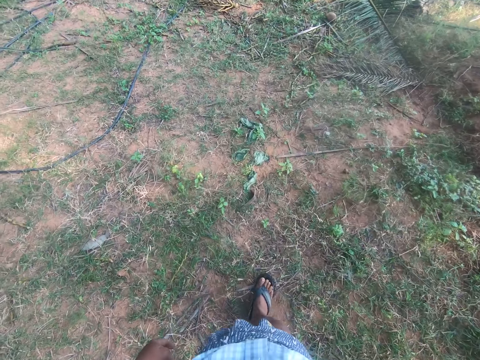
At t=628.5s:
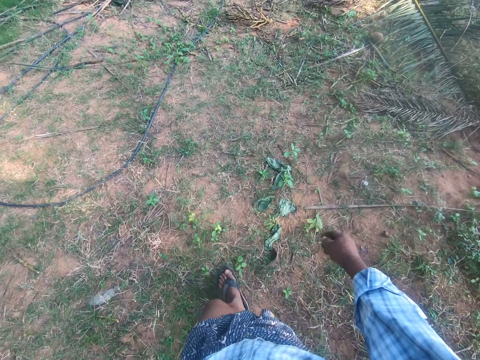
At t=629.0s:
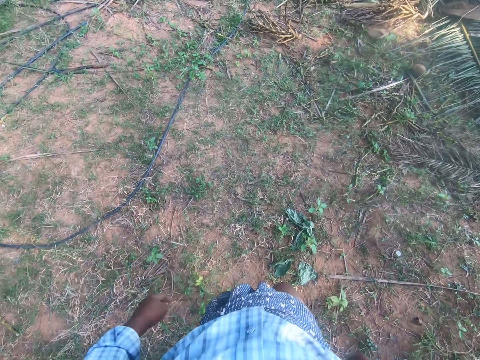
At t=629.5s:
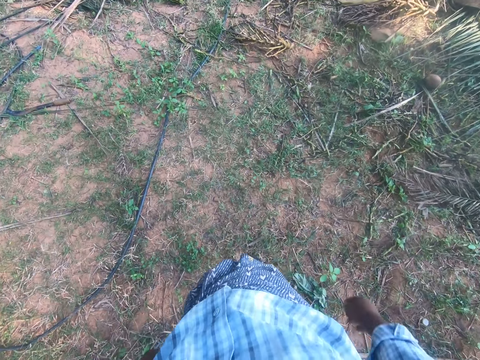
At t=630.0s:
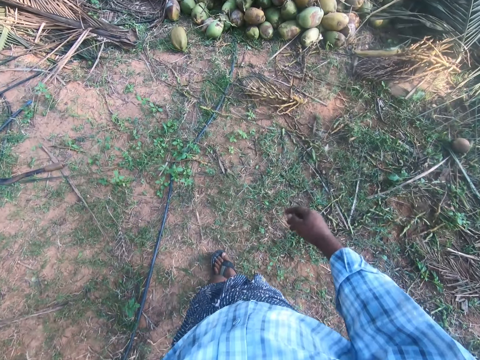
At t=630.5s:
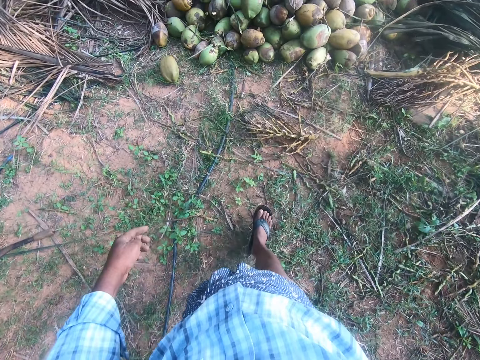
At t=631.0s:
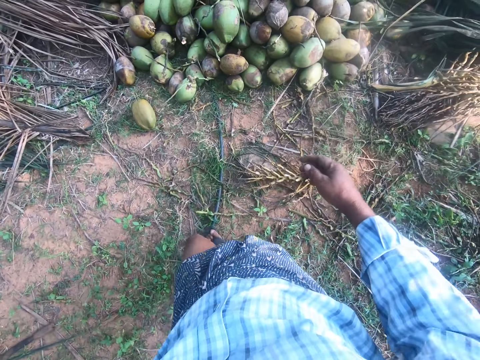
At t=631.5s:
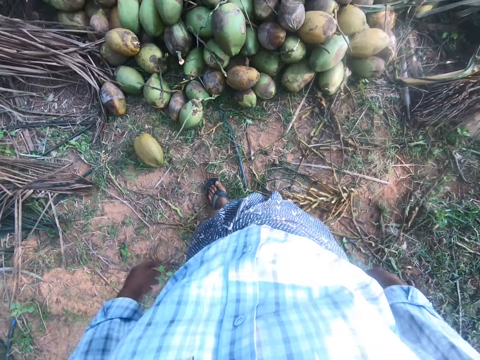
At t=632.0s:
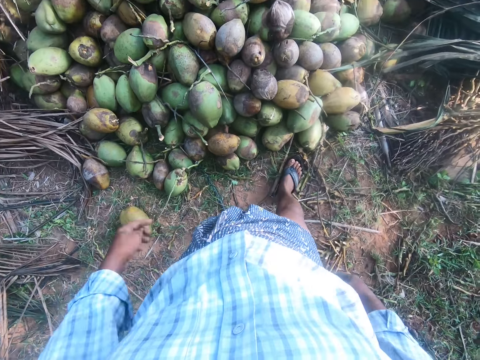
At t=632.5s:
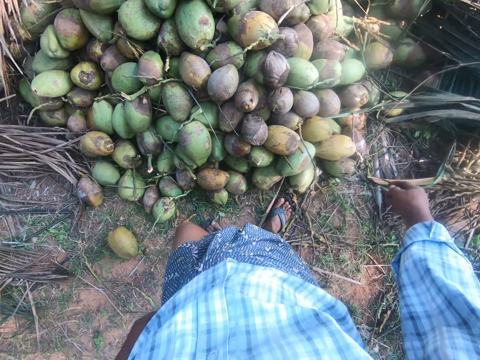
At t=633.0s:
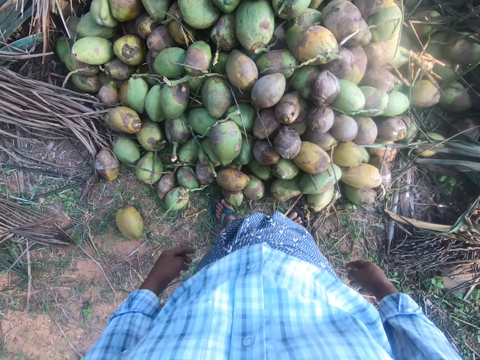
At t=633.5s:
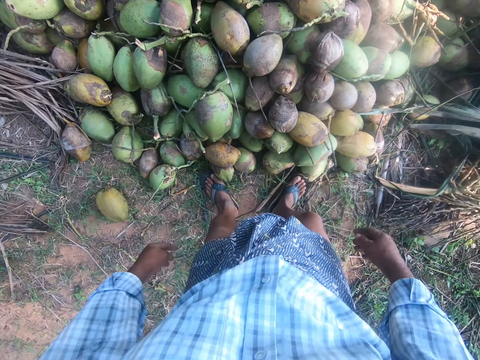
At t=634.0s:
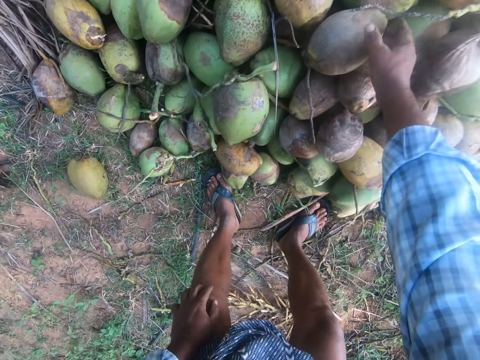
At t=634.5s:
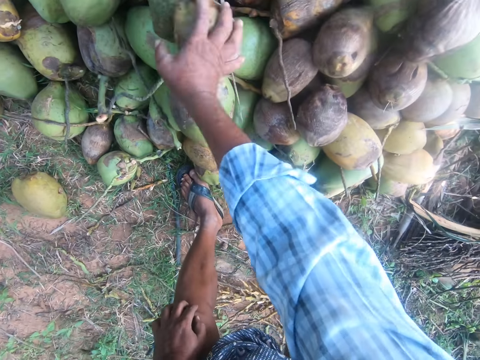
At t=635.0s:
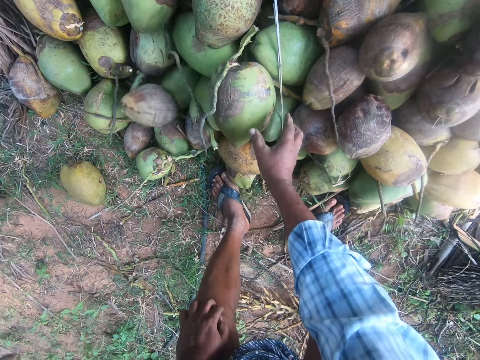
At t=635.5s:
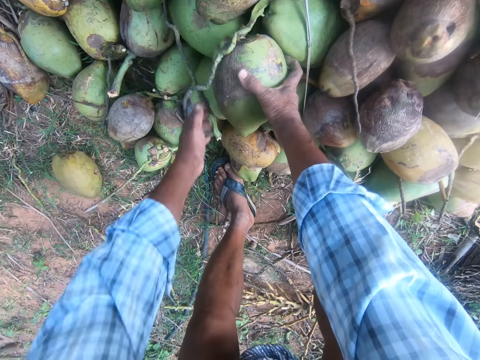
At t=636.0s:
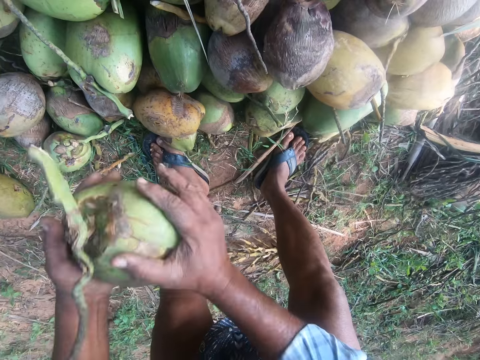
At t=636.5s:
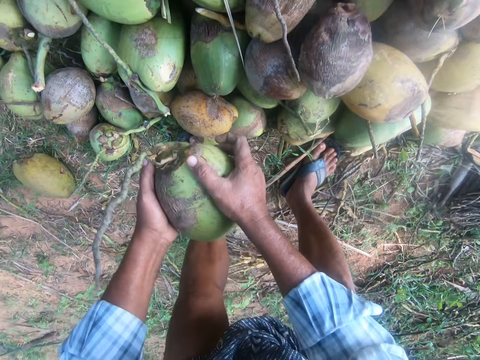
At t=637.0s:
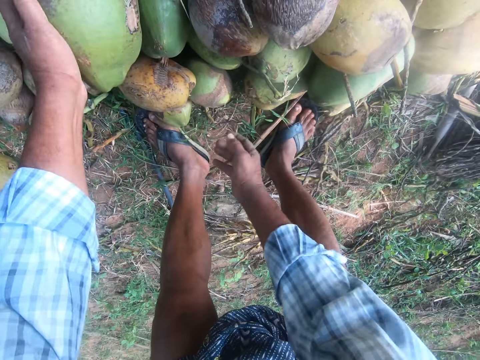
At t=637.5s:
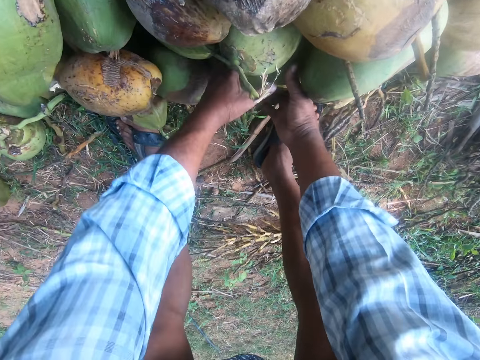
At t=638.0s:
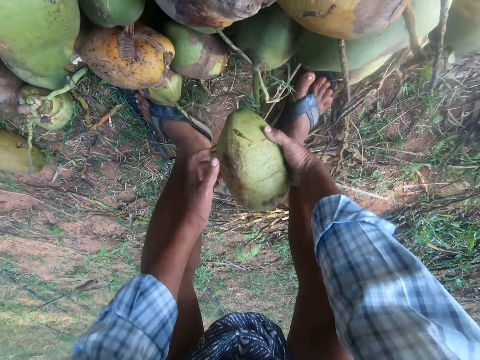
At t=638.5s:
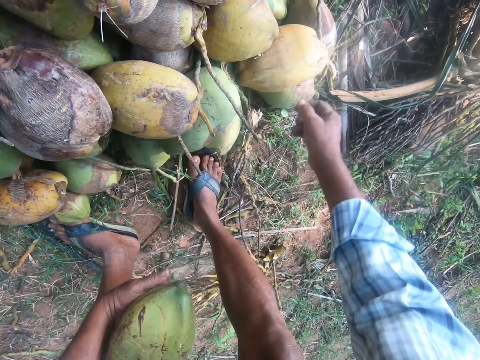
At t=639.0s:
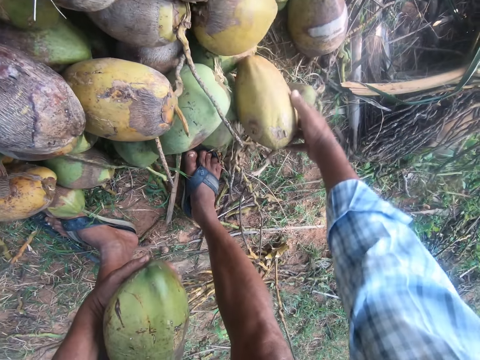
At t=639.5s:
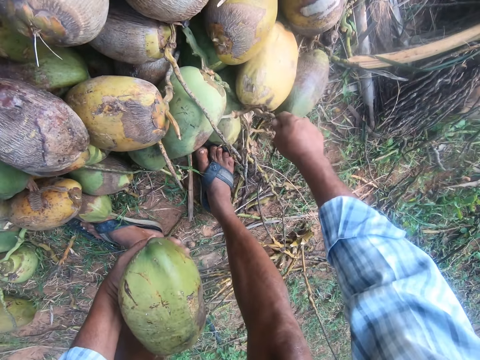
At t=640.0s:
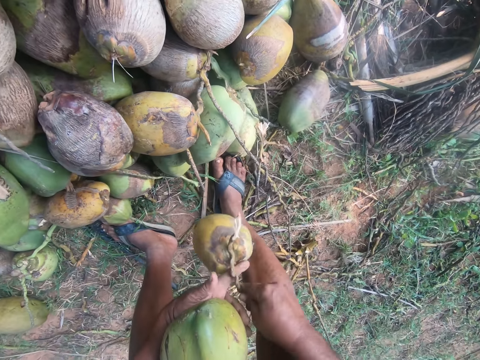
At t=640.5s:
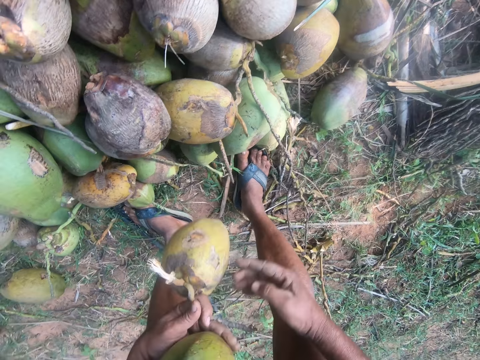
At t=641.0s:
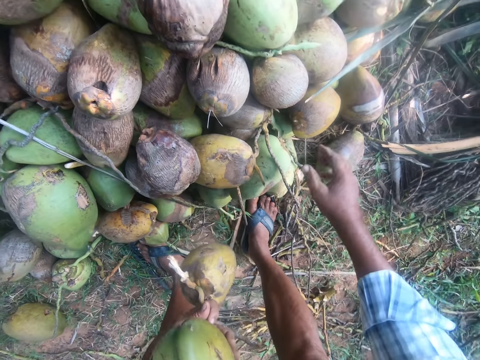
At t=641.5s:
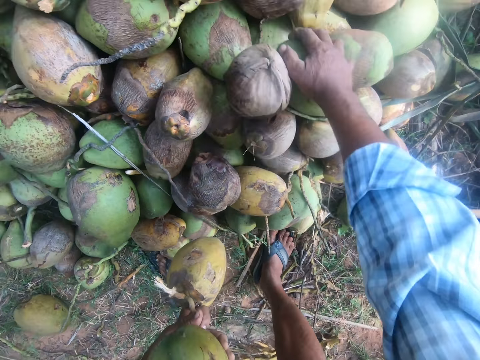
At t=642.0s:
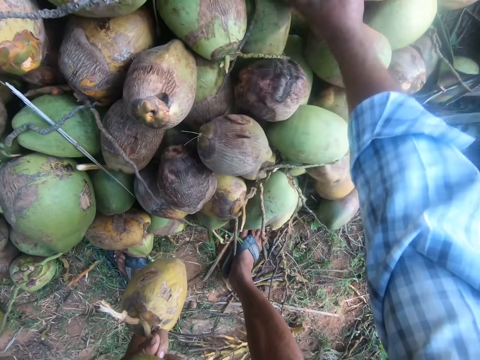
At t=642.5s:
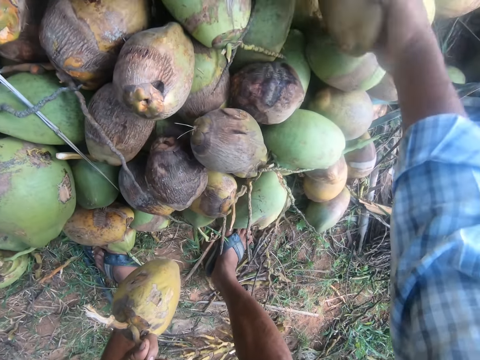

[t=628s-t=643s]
The camera wearer walks back to the heap of coconuts. He stands beside the coconut fruits. He bends. He rolls a coconut with his hand. He pulls his hand off the coconut. He holds the coconut with his hand. He picks up the coconut with both hands. He shakes the coconut. He drops the coconut on the heap of coconuts. He picks up another coconut with both hands. He pulls his hand off the coconut. He holds the coconut with his hand. He picks up a coconut fruit with his hand. He switches the coconut to the other hand. He pulls the coconut with his hand.

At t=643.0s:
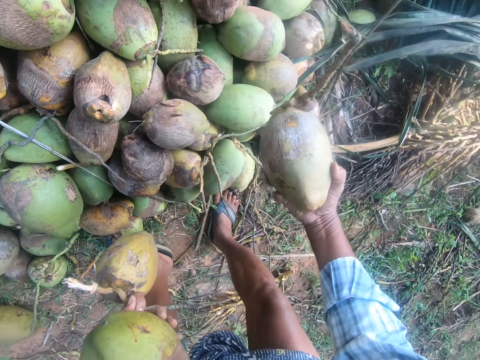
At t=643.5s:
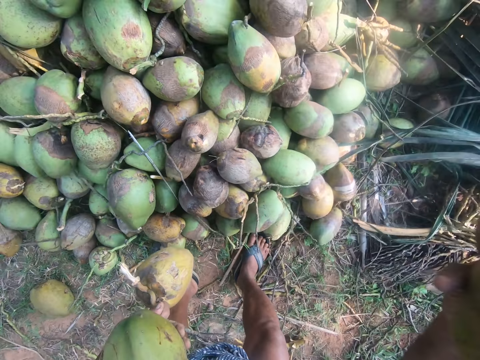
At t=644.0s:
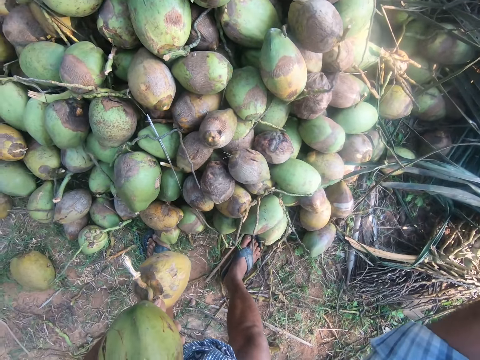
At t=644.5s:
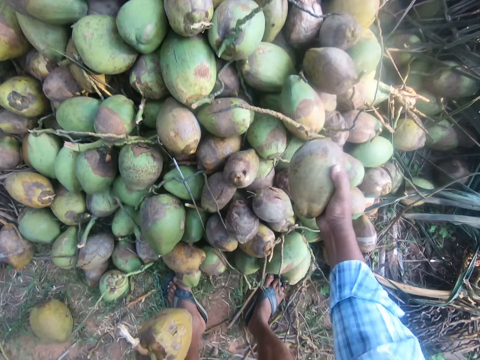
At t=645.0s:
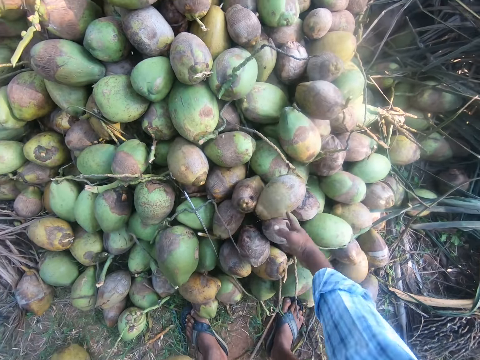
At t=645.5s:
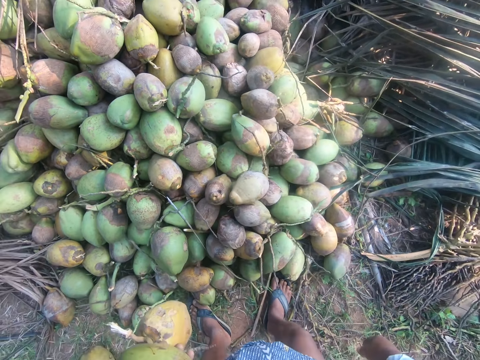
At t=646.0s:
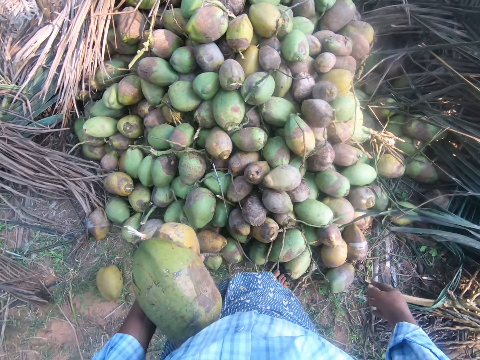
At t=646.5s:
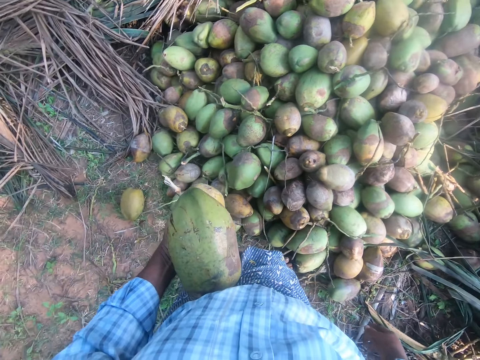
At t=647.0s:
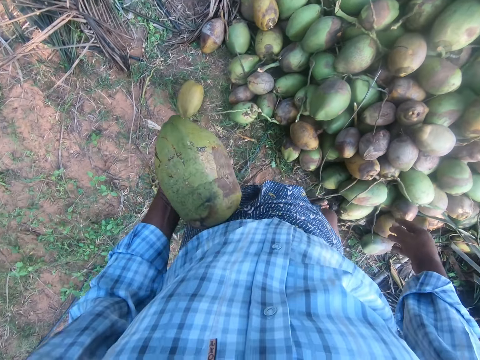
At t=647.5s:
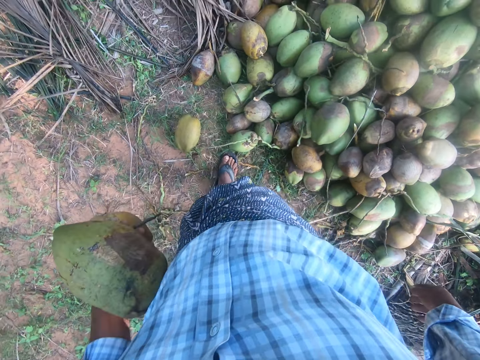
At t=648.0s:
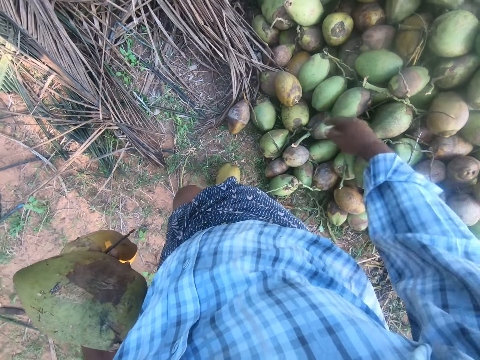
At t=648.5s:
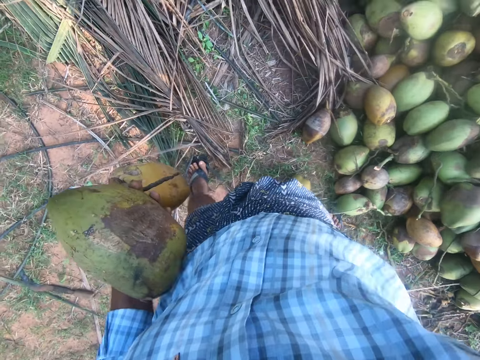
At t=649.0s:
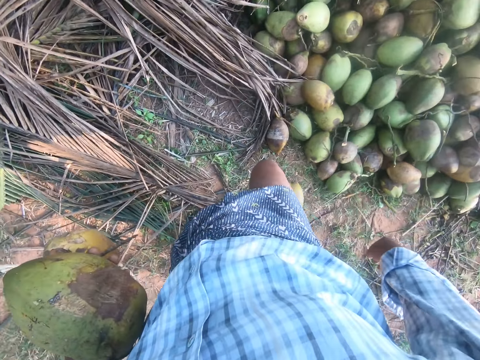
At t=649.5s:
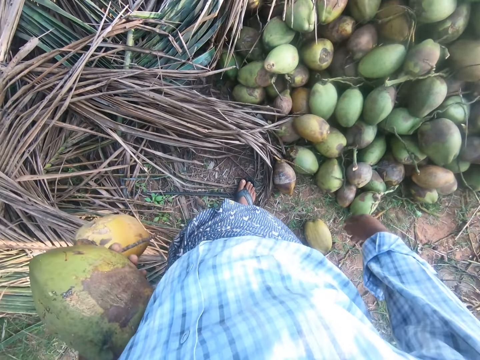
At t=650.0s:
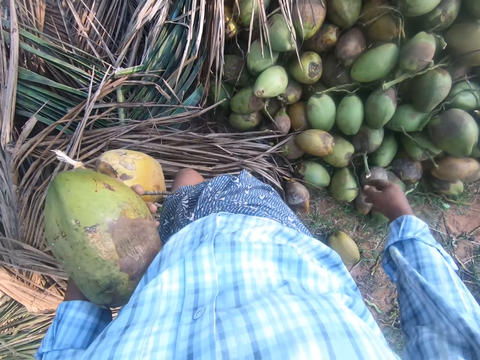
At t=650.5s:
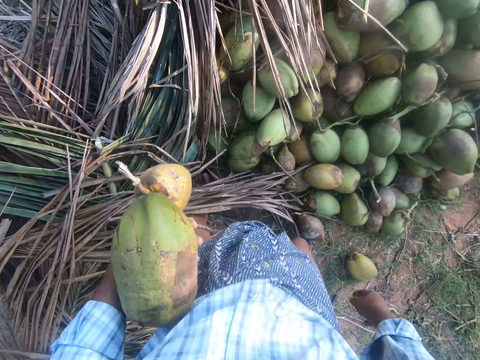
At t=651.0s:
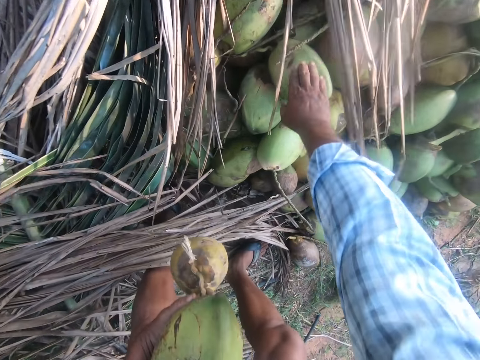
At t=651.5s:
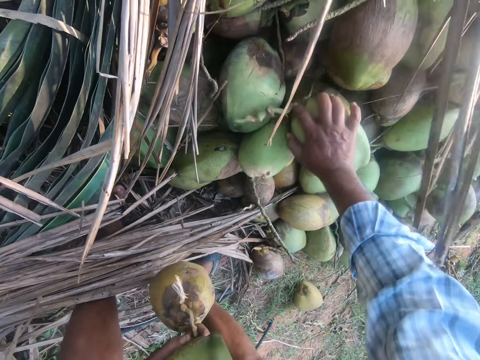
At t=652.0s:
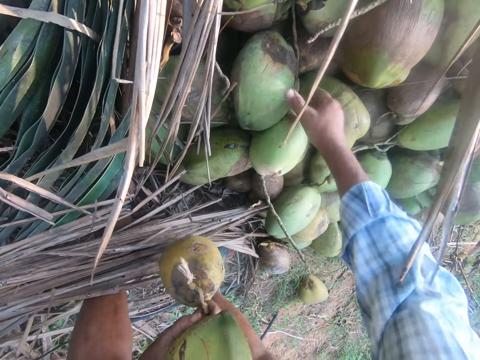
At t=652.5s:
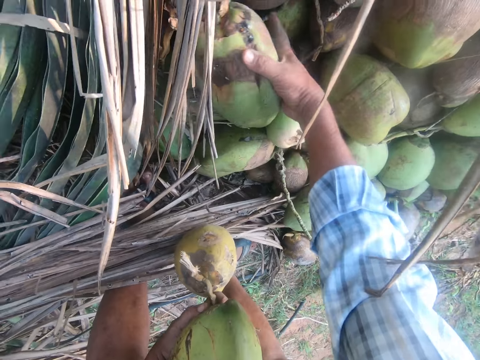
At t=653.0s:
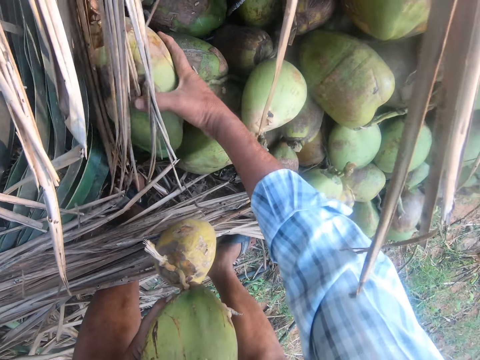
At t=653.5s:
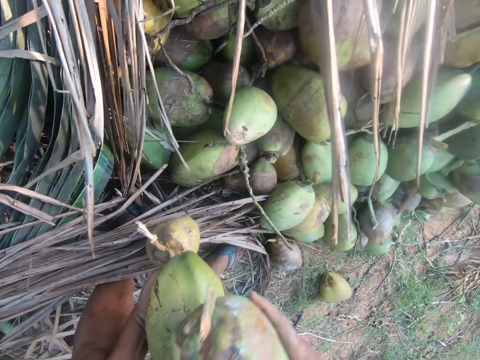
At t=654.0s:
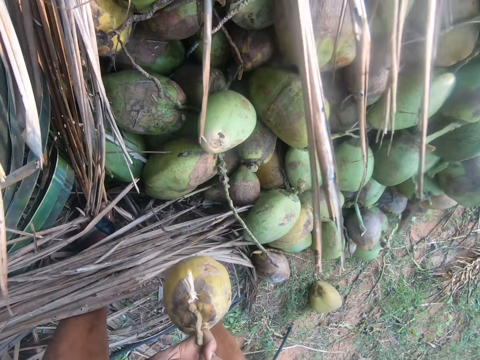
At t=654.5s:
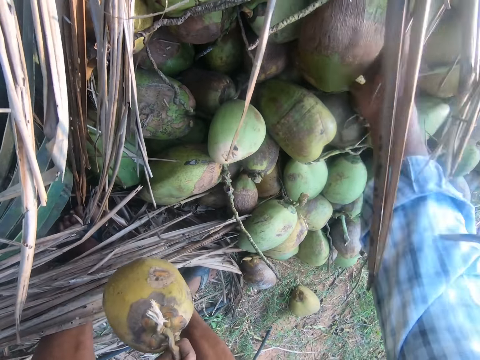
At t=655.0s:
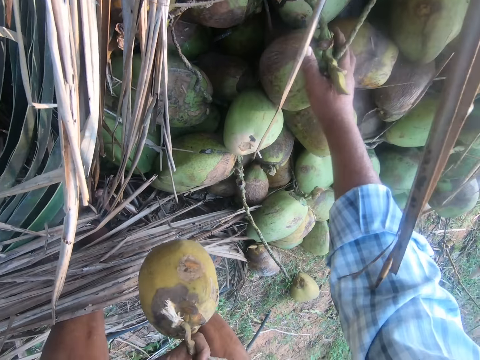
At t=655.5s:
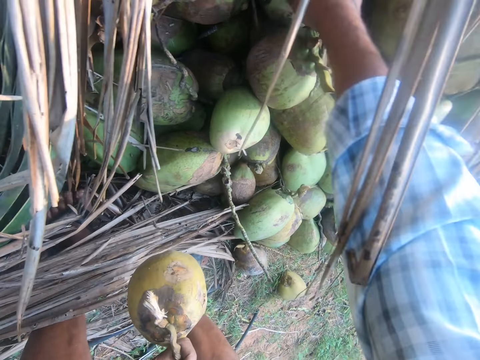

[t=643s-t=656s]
The camera wearer picks a coconut fruit with his hand. He lifts the coconut. He stands up. He bends. He drops the coconut on the heap of coconuts. He stands up. He moves to the left side of the coconut heap. He bends. He pushes the coconut aside. He picks another coconut with his hand. He pulls the coconut with his hand.
